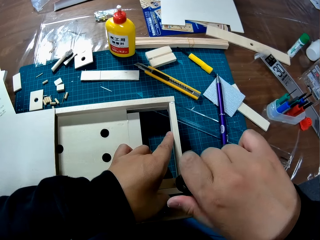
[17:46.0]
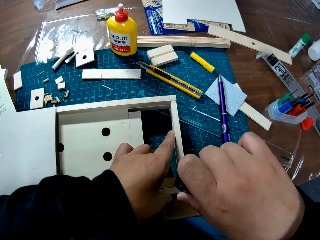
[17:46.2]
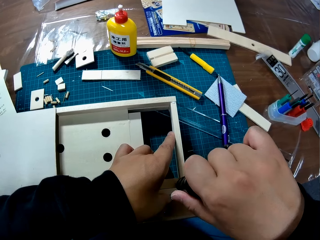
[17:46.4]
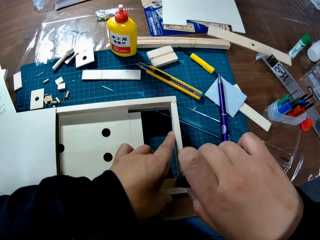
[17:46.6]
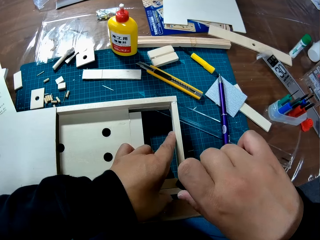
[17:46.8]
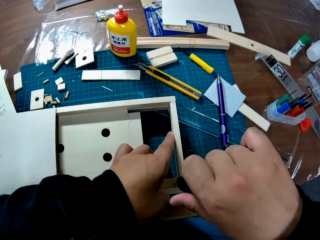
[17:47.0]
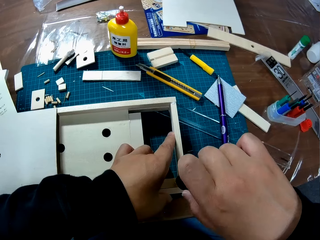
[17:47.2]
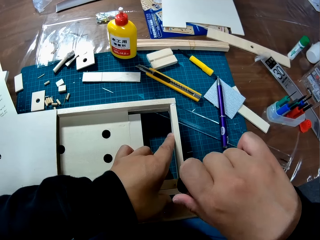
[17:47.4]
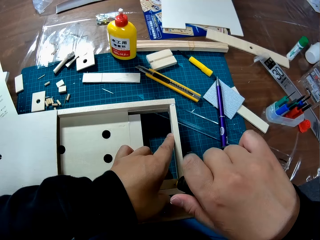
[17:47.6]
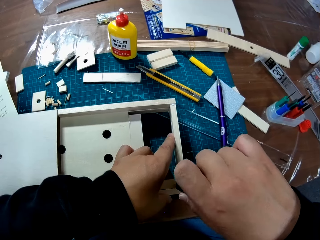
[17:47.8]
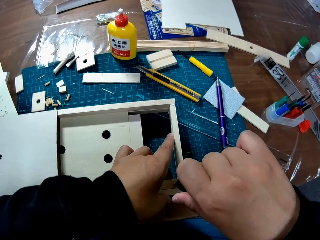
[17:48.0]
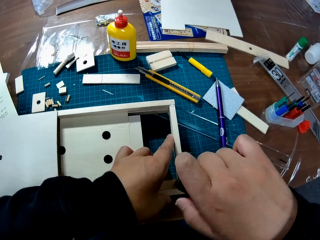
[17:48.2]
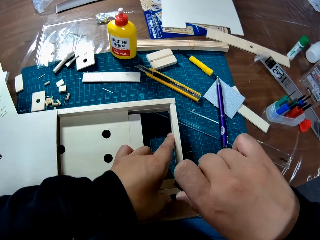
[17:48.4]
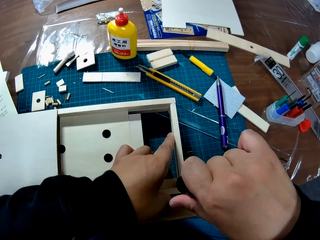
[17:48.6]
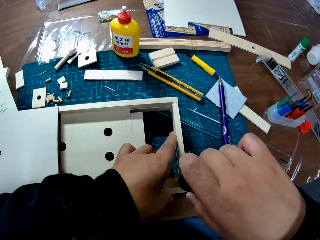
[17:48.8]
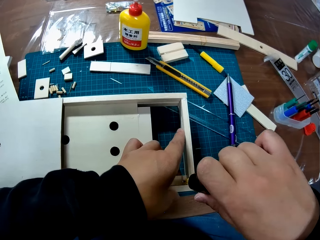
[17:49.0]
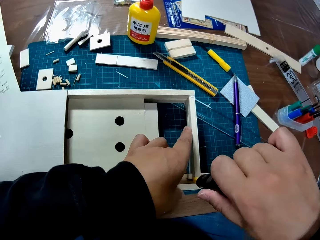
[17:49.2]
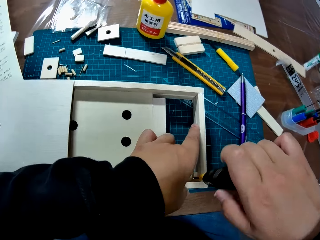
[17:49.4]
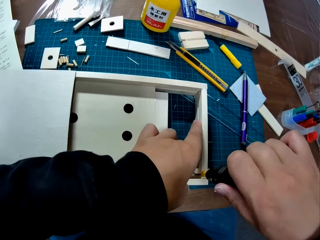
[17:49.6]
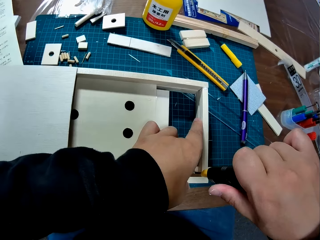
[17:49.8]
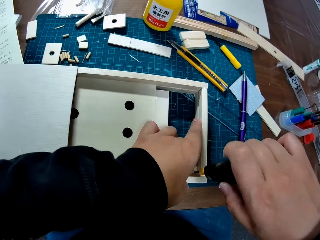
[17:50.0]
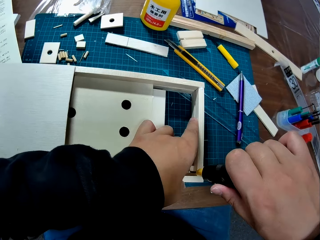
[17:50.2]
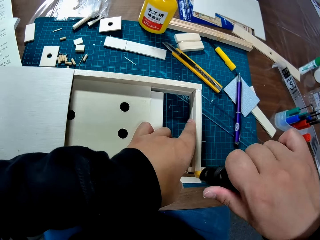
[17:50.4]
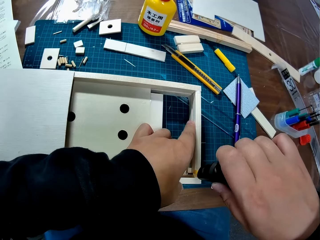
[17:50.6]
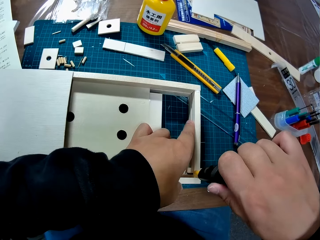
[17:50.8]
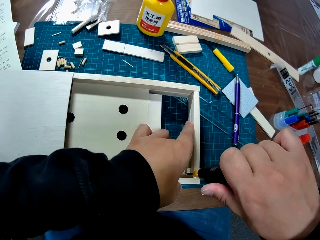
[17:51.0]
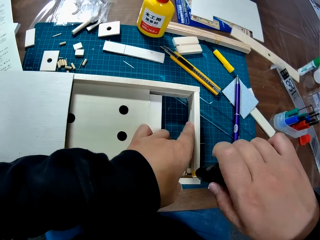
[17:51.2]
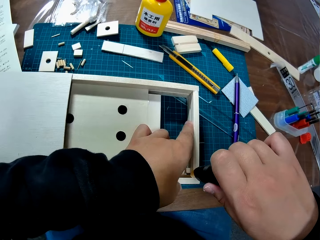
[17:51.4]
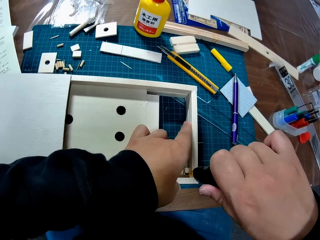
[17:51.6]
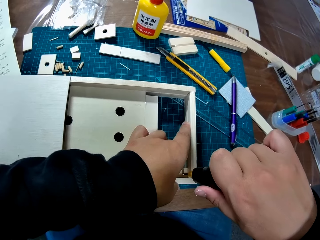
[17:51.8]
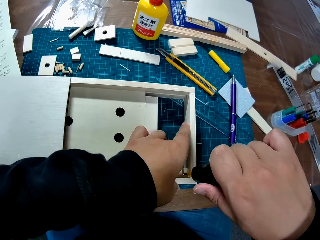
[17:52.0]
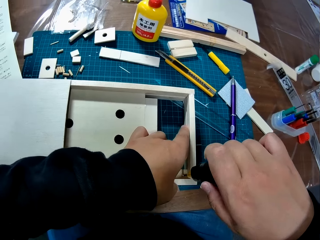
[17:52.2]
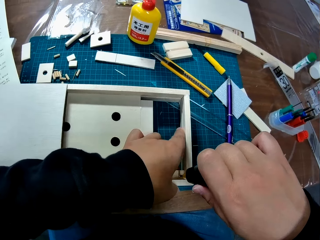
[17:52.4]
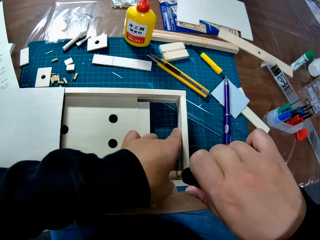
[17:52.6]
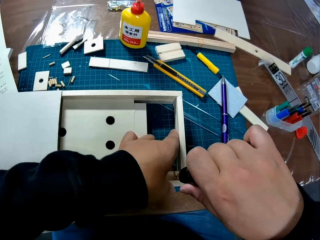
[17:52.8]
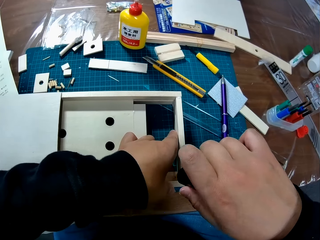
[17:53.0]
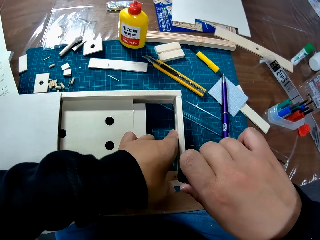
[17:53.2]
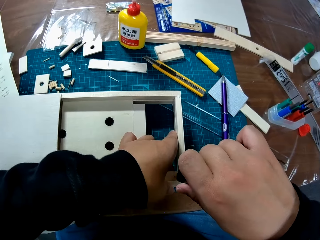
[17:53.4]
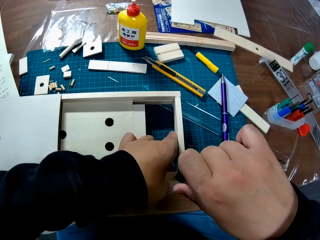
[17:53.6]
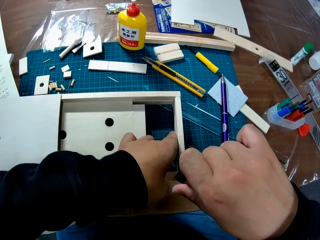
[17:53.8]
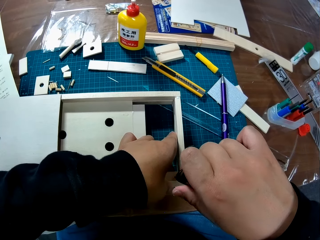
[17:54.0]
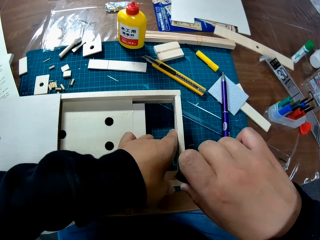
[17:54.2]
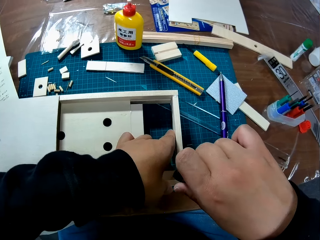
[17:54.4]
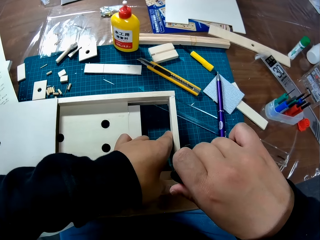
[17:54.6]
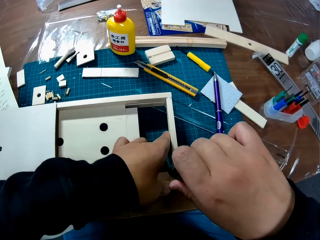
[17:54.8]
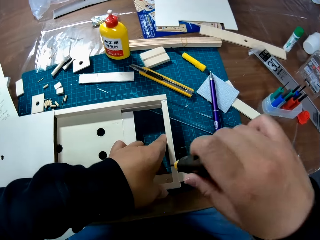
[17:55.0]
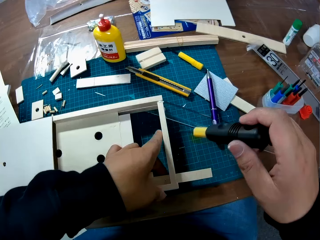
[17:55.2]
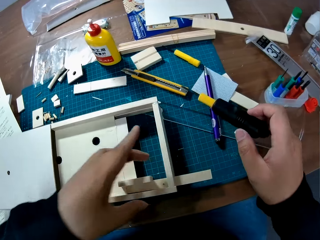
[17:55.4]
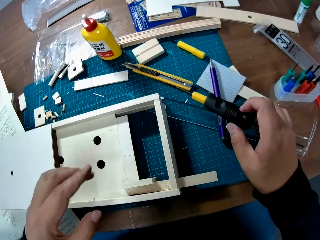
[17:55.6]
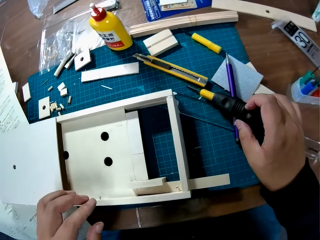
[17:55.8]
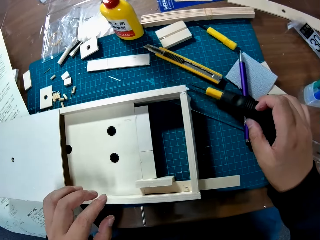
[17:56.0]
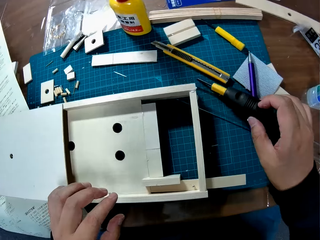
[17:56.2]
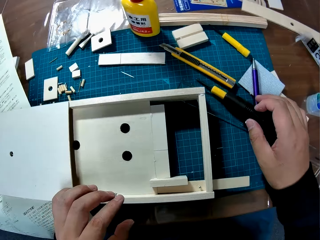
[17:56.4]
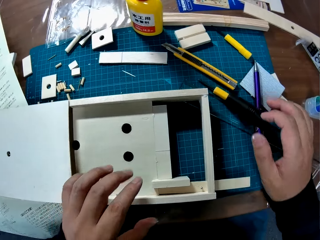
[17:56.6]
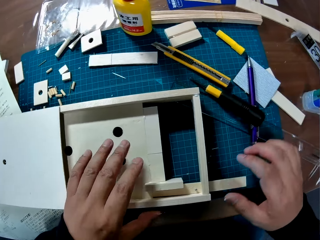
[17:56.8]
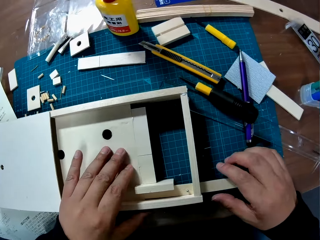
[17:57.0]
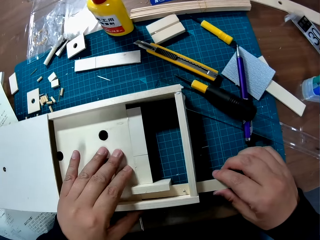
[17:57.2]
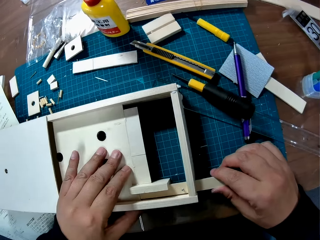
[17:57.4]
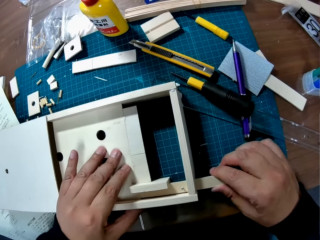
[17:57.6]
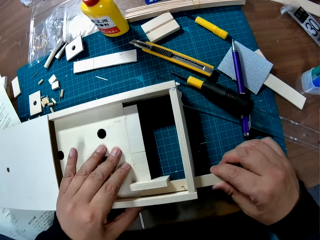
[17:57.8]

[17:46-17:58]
The camera wearer places the screwdriver on the table.

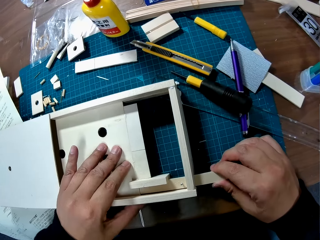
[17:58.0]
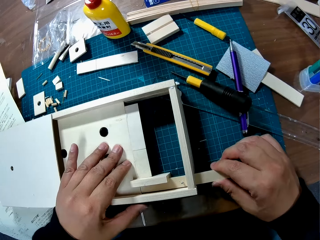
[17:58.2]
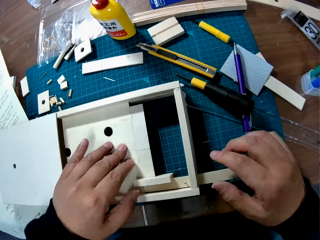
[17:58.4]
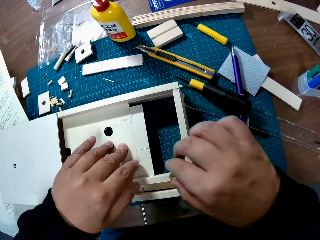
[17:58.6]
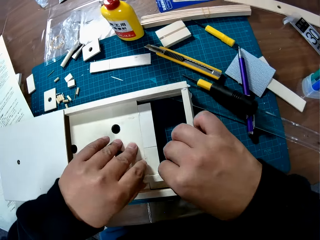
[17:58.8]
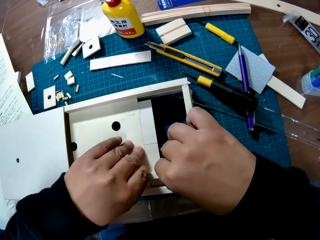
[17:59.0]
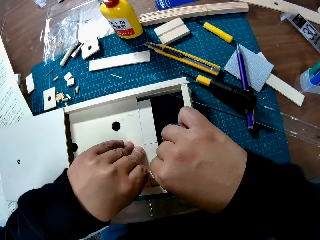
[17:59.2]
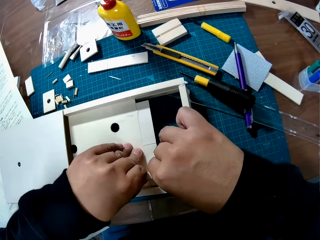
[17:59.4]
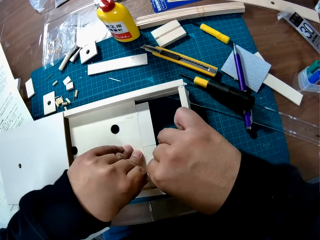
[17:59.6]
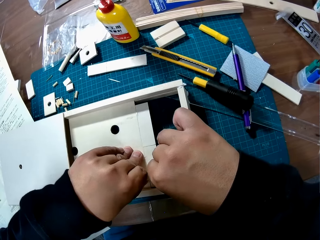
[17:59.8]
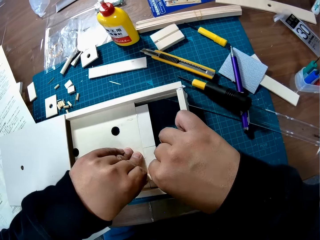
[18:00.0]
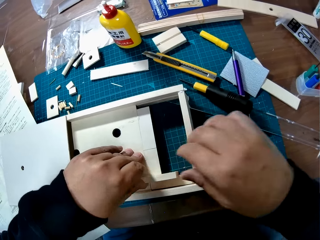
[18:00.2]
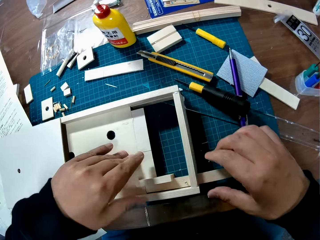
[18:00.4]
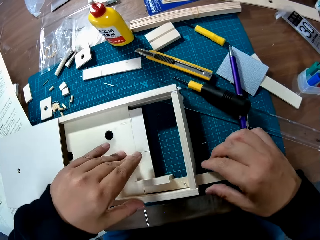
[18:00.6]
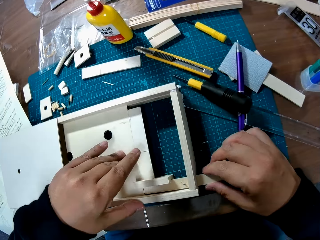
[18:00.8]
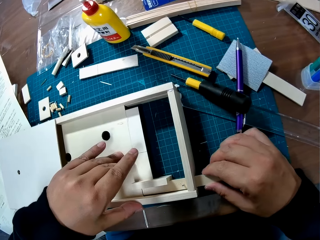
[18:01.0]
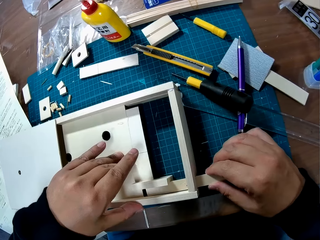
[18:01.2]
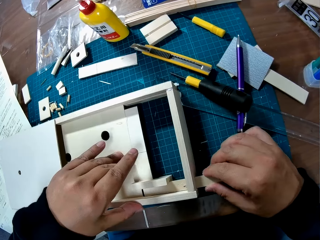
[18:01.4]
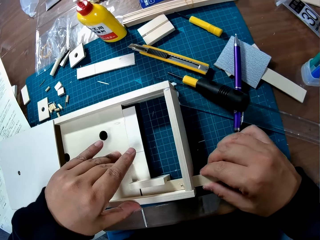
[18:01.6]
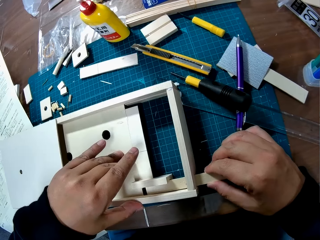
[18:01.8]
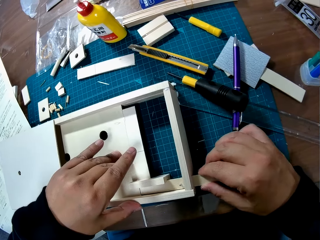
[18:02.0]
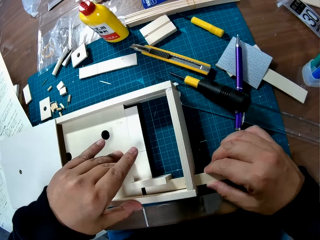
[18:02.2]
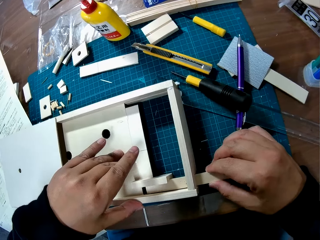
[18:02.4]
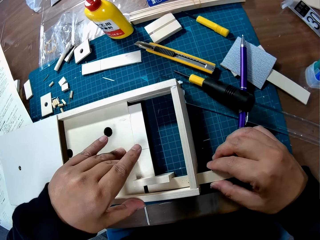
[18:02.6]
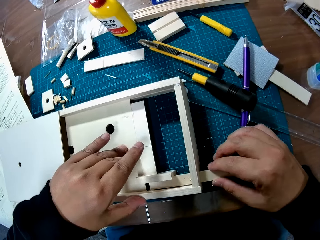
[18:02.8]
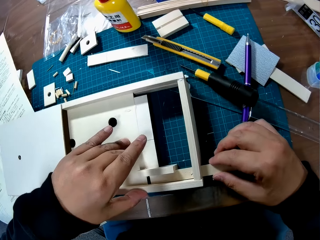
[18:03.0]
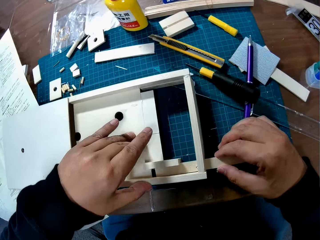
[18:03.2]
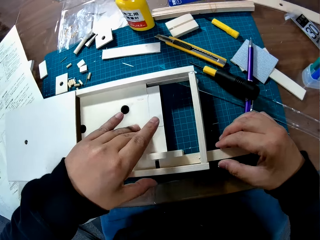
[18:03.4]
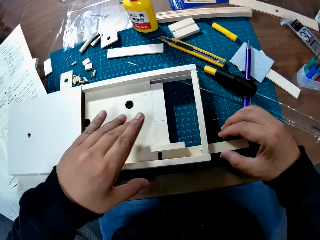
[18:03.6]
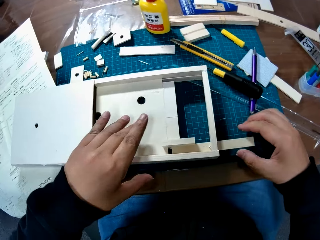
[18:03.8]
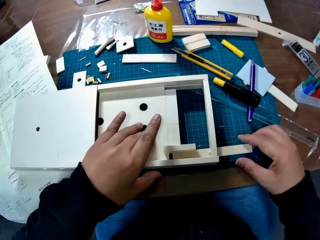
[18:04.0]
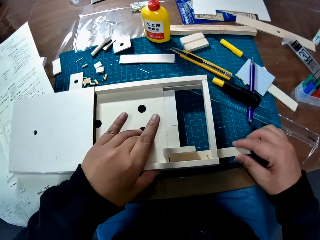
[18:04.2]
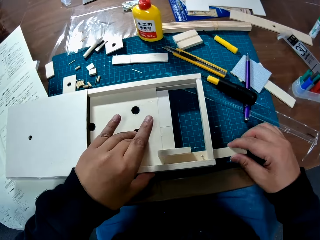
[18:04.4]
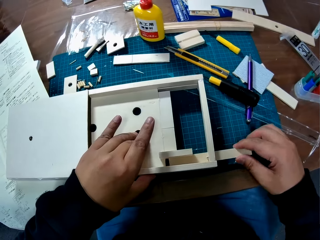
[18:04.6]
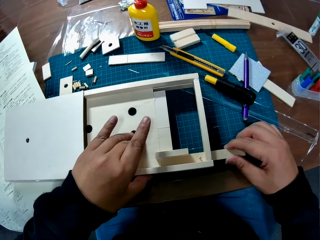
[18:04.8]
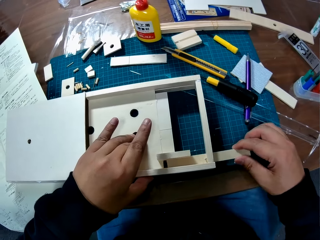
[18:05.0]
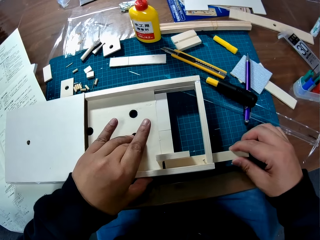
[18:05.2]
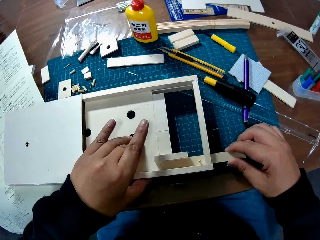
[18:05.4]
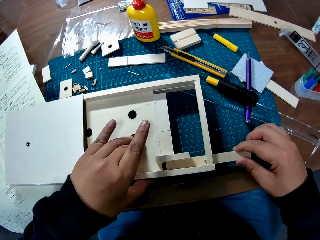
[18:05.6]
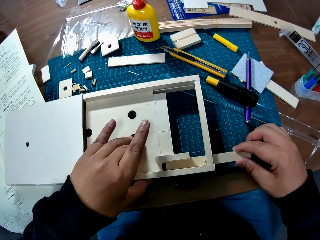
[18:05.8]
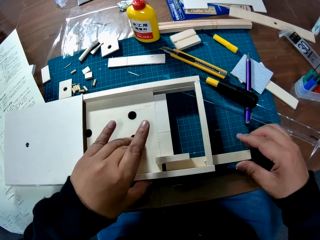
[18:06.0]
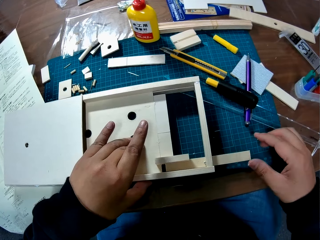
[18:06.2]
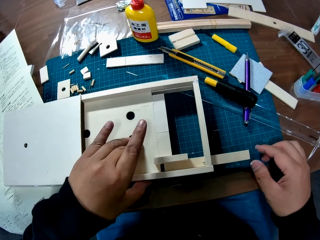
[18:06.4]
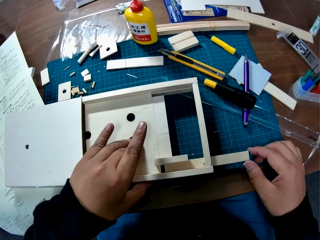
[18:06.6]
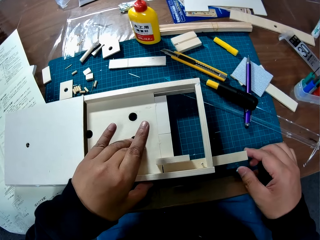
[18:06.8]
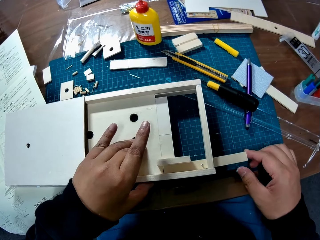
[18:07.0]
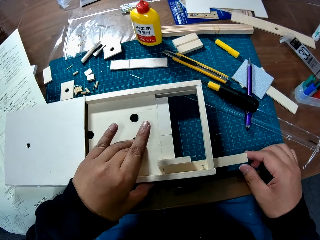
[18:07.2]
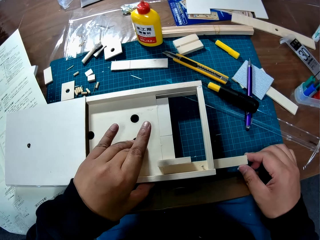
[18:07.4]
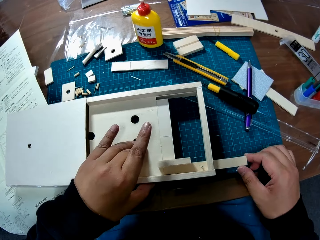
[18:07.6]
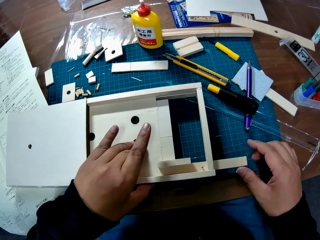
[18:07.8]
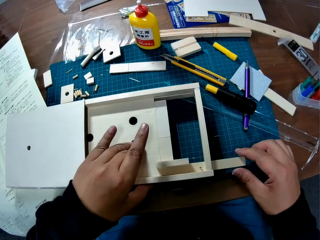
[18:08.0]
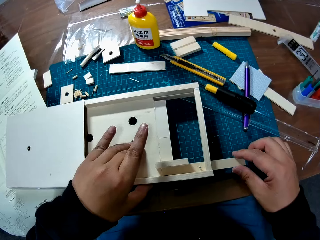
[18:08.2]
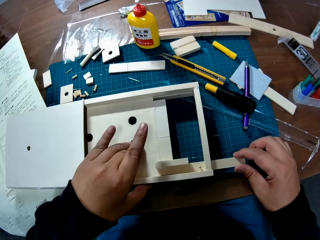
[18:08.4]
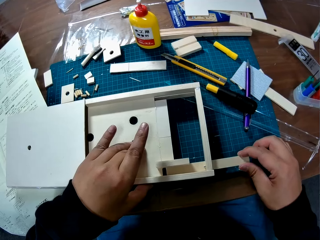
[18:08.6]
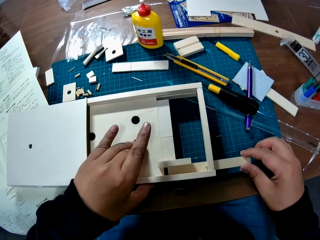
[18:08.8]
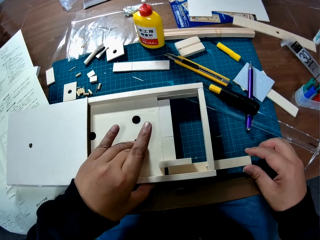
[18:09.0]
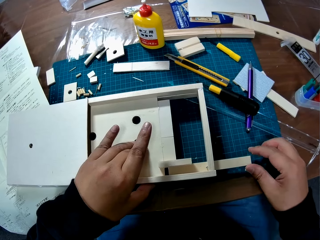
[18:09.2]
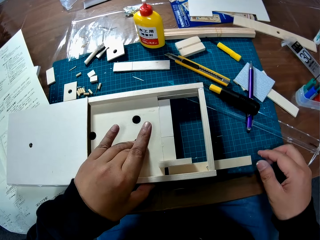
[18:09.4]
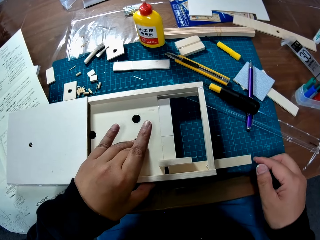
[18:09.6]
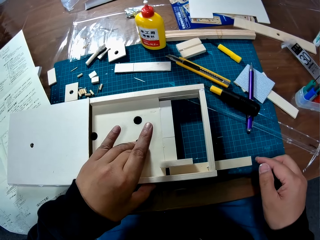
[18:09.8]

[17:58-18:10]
The camera wearer holds craft wooden material with two hands. They adjust the wood piece and some of the part of the woodcraft box. They pull the wood piece back and forth in the woodcraft box.
